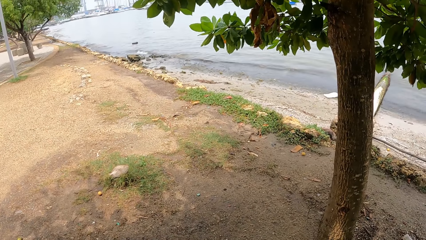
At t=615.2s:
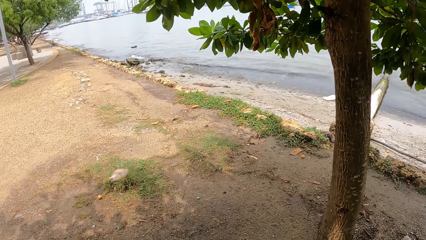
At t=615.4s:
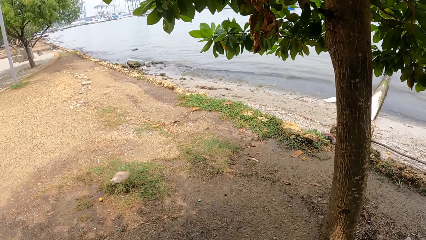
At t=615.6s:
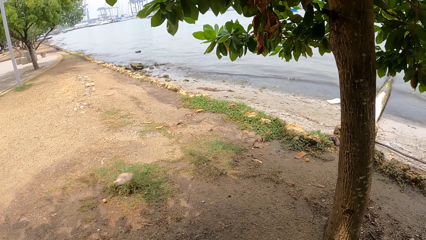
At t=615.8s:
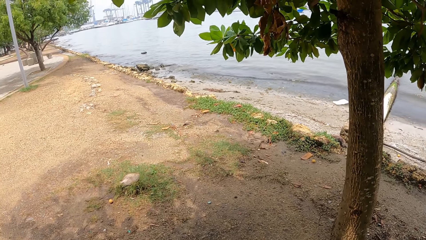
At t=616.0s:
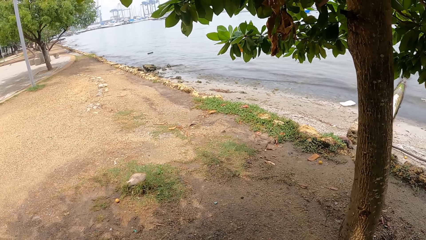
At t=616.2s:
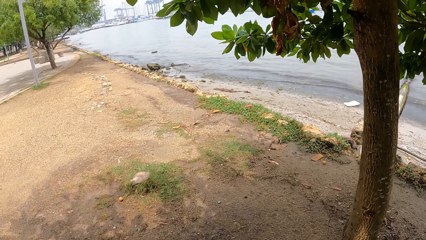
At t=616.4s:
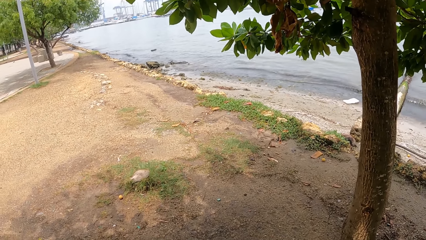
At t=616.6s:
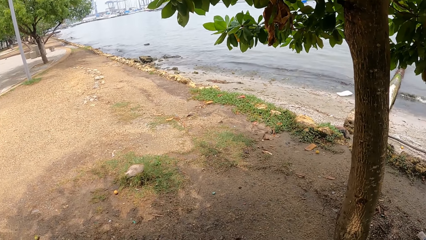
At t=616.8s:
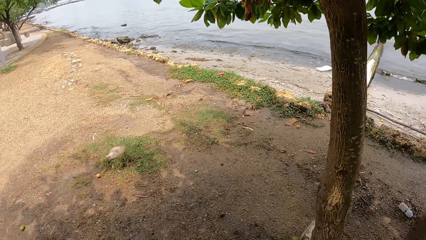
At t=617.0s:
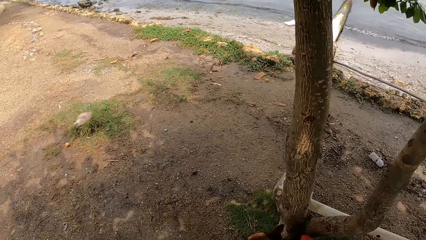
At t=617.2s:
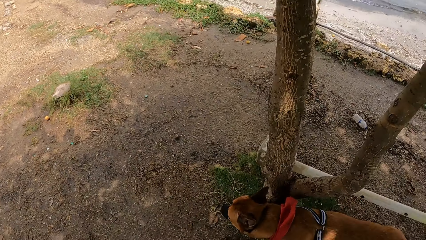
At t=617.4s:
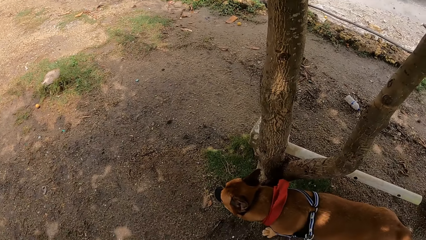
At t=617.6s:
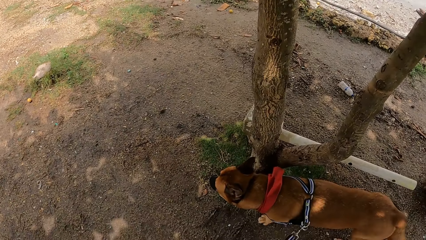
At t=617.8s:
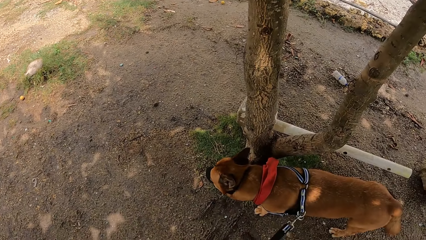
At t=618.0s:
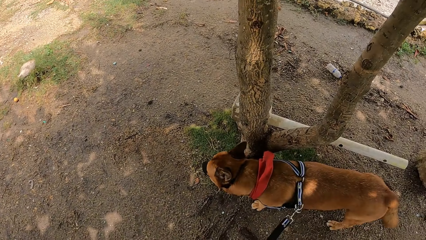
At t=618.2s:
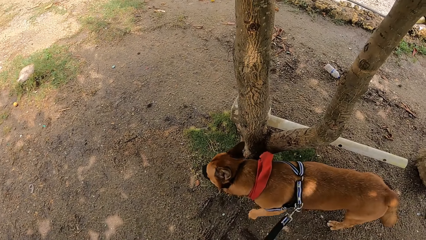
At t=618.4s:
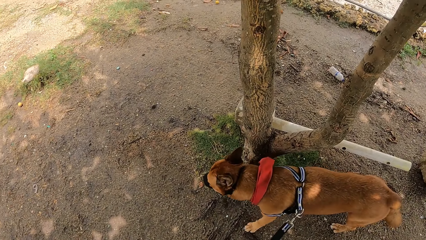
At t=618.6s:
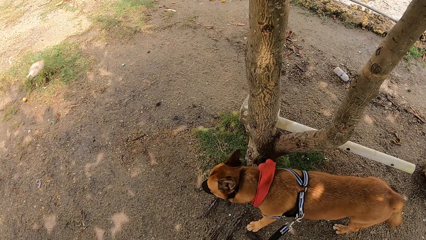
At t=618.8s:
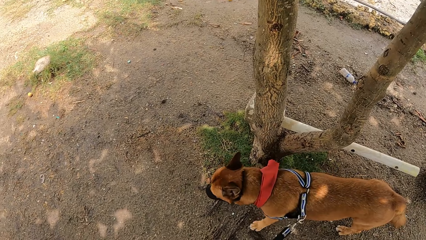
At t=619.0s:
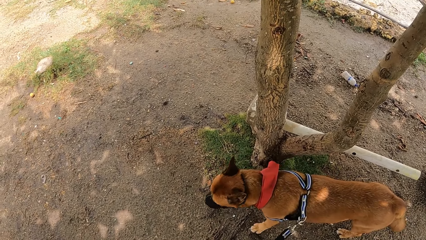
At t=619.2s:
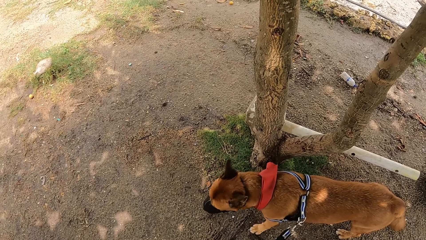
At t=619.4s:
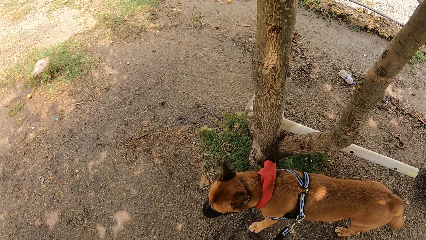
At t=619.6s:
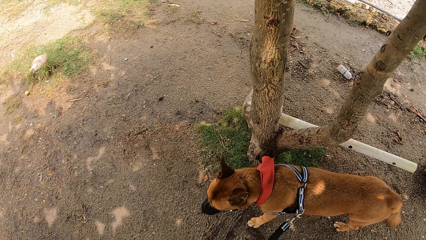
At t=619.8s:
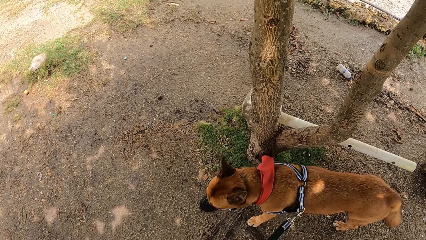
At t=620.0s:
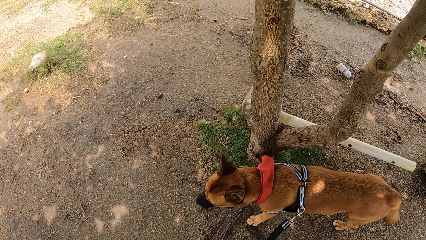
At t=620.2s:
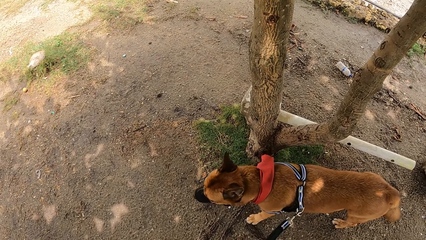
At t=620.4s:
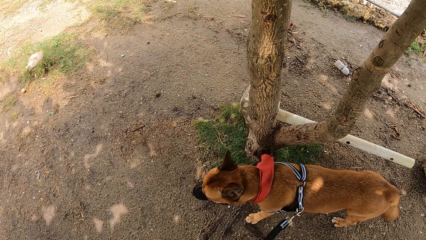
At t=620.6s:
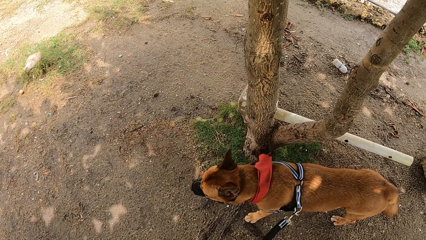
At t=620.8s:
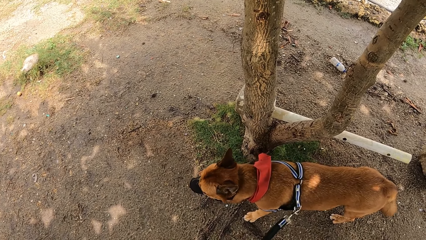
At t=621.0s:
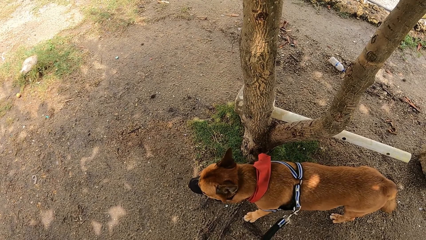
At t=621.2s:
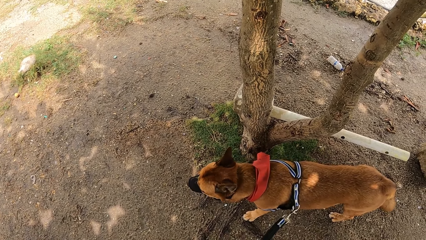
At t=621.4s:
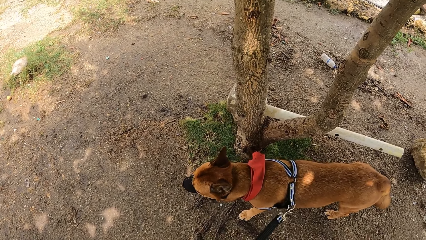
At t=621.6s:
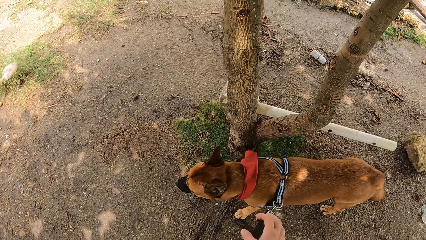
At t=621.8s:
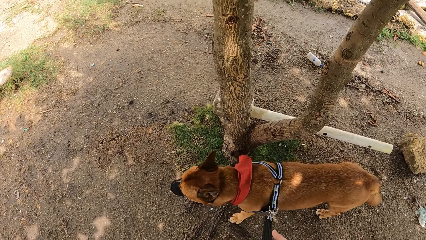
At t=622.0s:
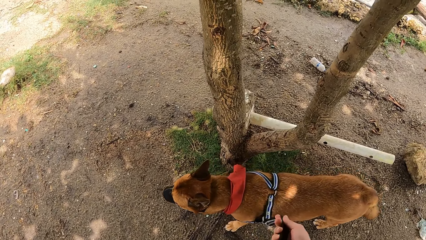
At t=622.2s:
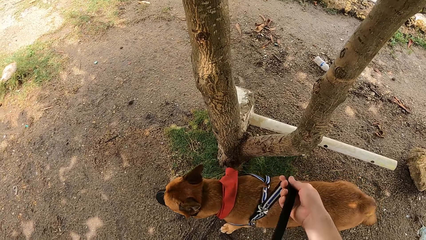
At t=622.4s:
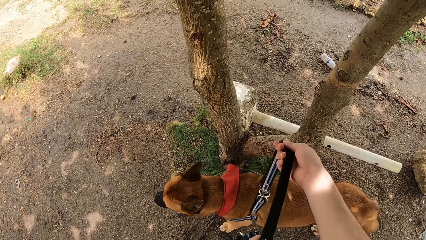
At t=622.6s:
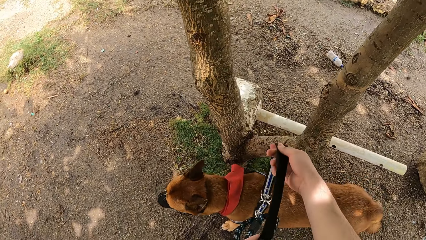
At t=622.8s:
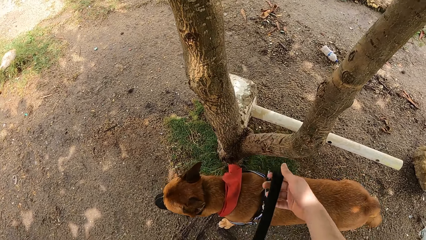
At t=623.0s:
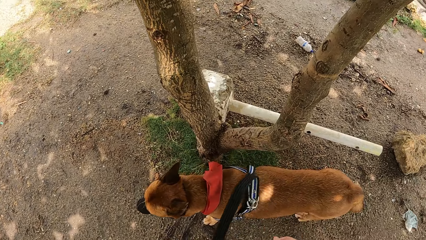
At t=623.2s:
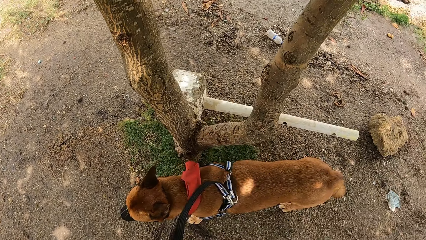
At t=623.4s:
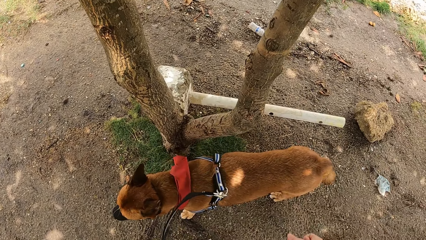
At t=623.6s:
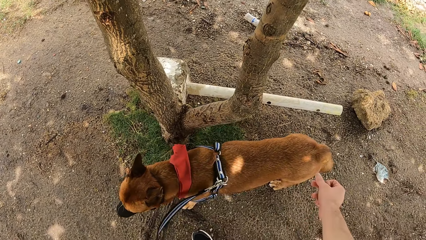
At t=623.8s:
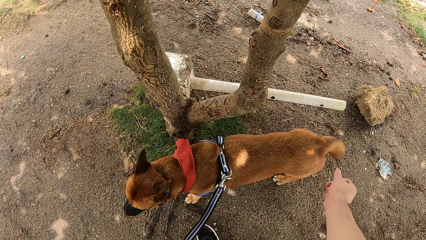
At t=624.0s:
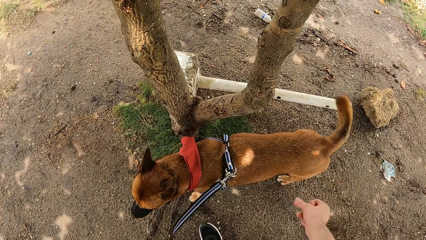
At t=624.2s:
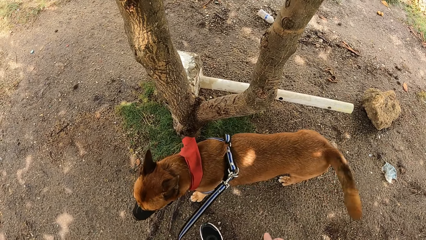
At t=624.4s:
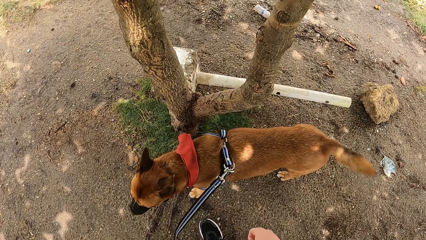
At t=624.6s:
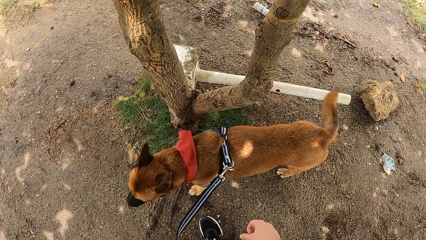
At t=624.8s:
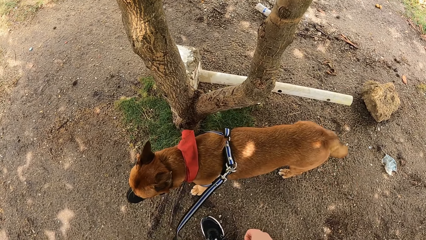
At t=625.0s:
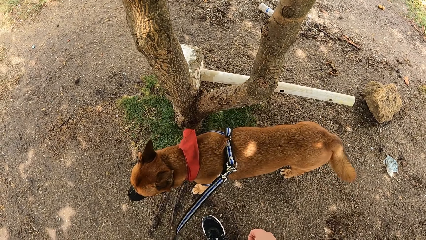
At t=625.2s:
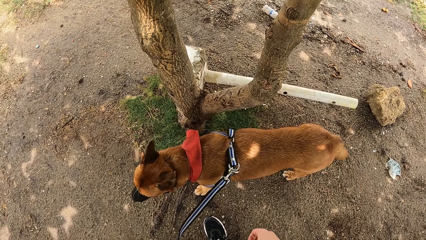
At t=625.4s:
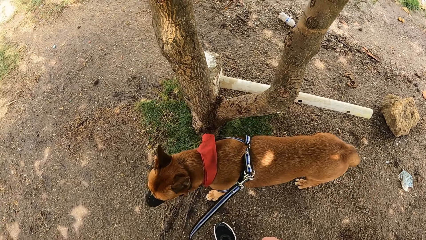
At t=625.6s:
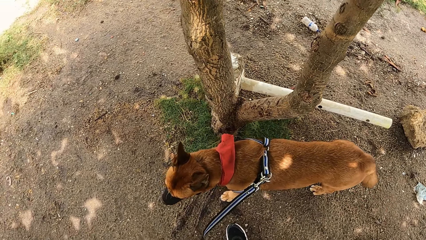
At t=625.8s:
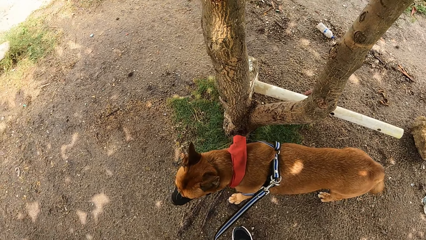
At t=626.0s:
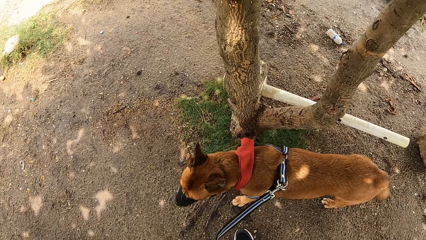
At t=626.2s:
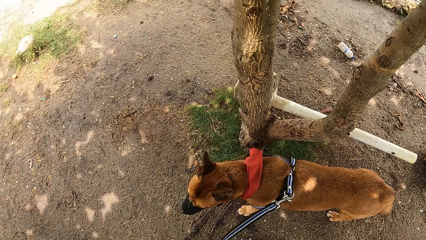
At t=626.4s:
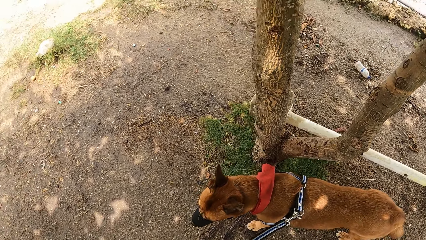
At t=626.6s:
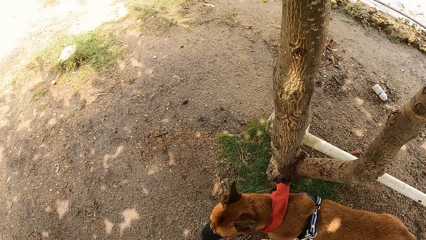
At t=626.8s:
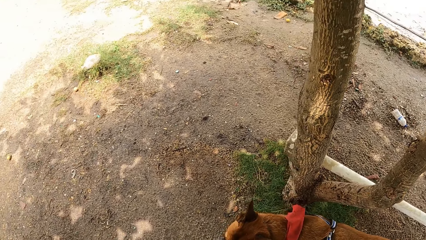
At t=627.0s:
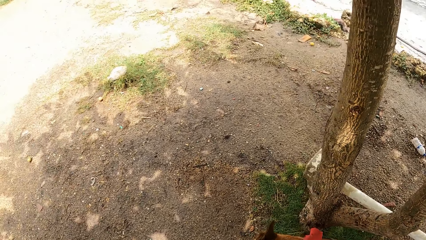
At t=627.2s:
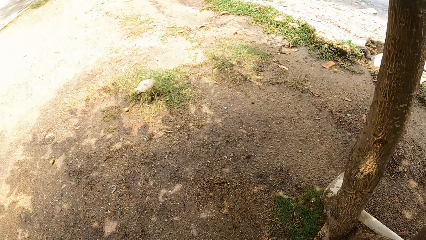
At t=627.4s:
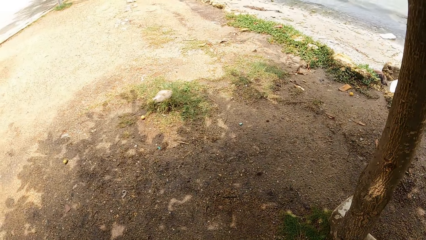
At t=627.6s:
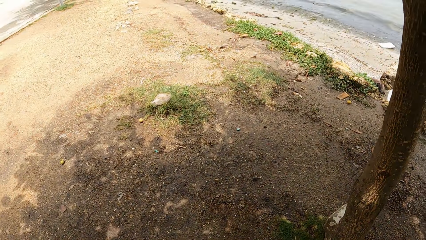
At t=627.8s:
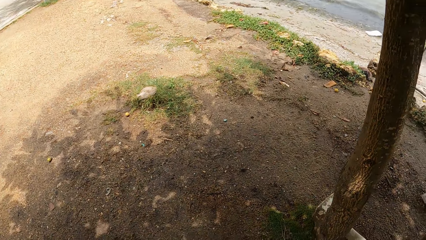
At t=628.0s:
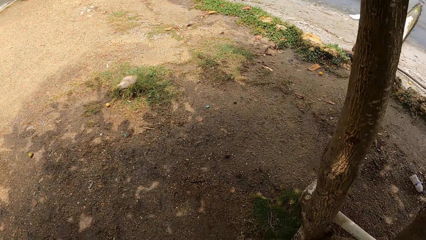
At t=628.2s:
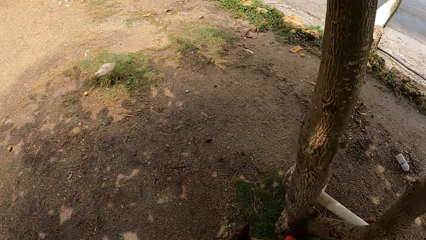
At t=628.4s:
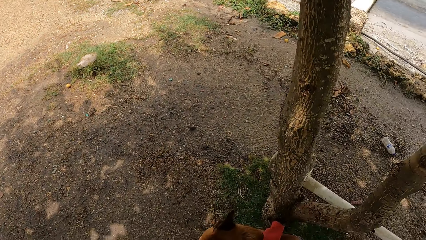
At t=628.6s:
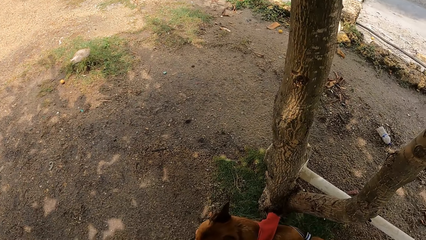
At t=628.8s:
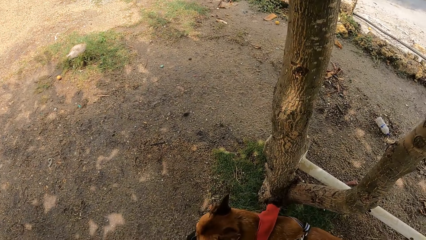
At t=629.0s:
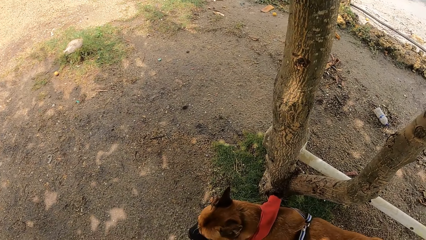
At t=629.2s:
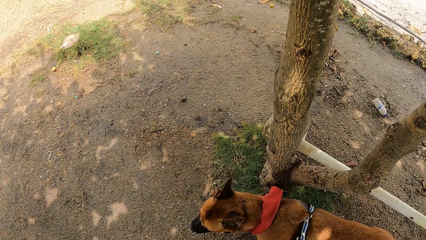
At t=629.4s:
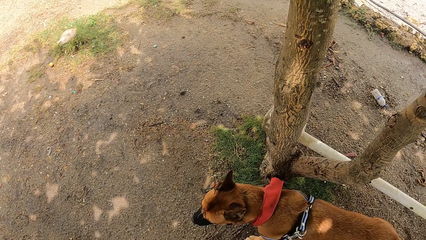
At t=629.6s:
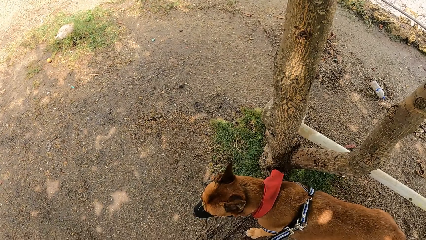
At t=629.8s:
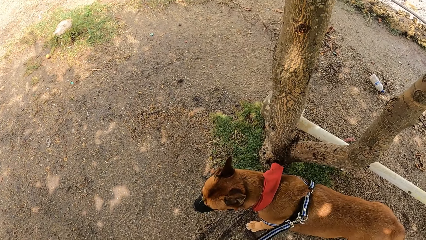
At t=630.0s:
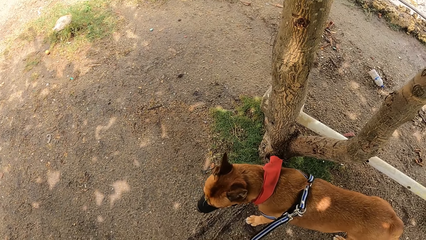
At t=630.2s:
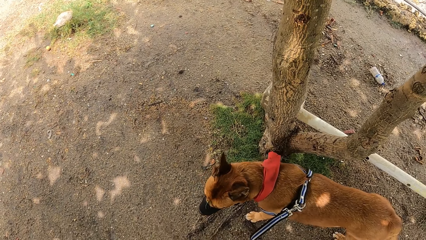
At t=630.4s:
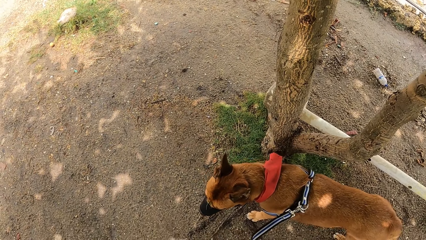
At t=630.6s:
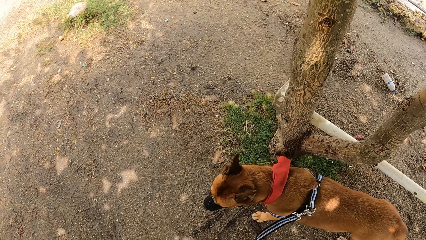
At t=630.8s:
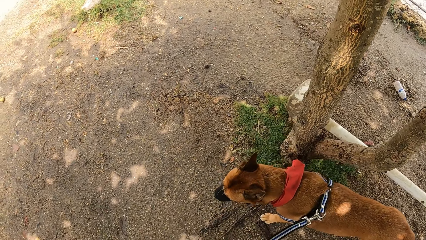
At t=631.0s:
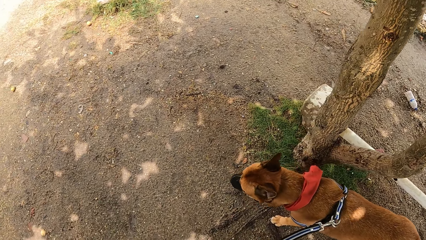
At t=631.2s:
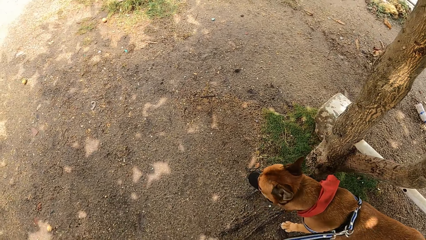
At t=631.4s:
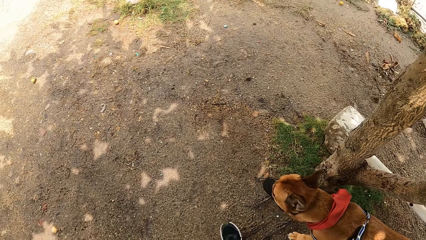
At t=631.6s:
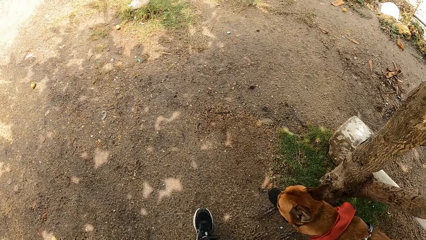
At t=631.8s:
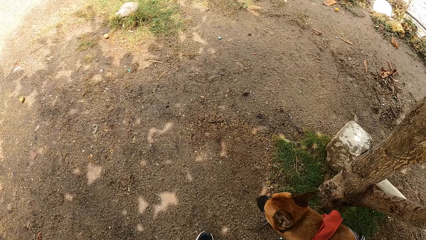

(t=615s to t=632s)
The camera wearer looks around. They lift the dog leash. They touch the dog's tail. They look around.
